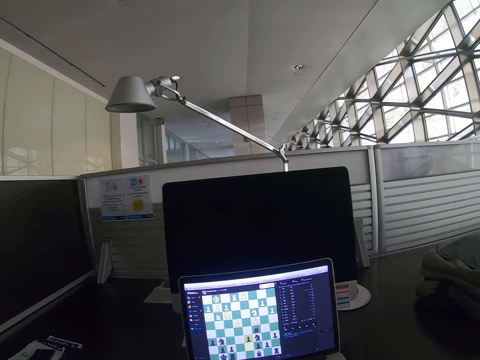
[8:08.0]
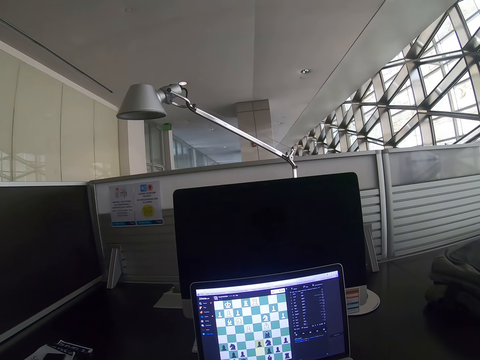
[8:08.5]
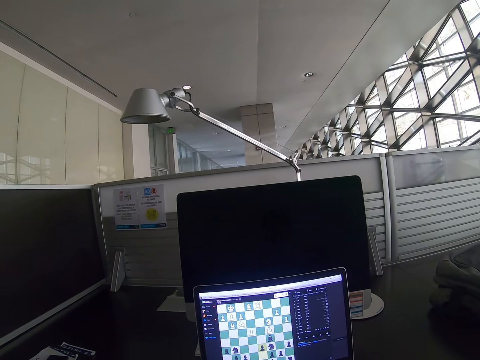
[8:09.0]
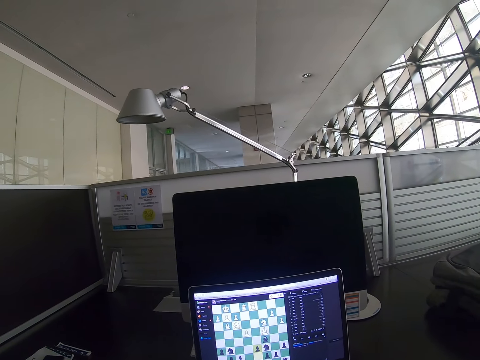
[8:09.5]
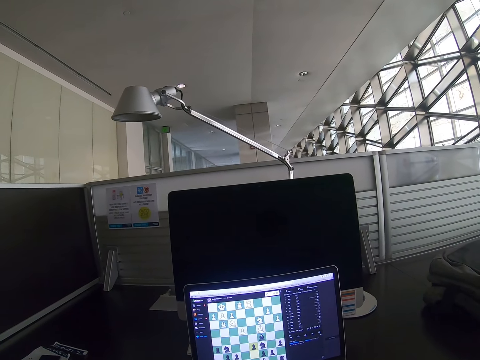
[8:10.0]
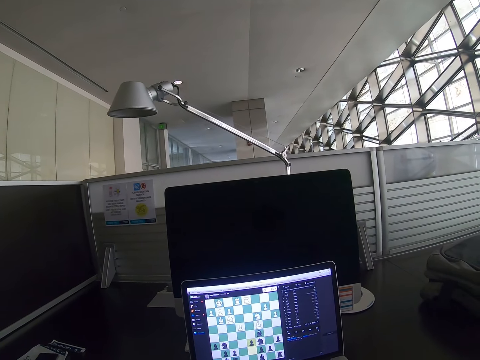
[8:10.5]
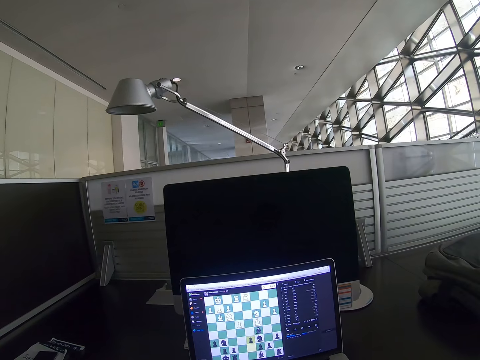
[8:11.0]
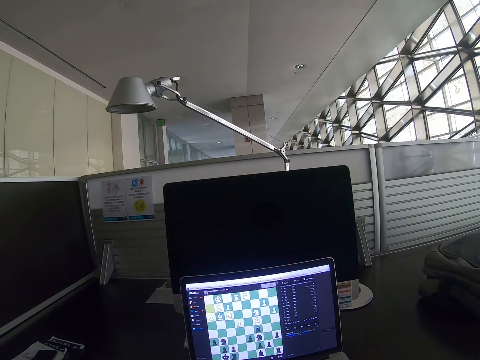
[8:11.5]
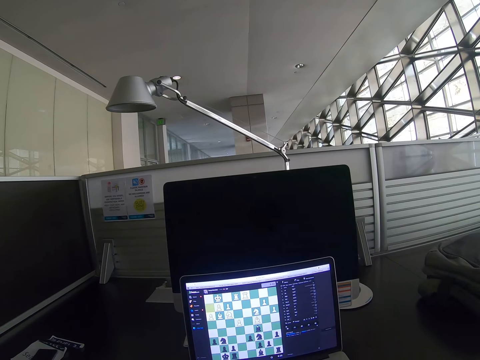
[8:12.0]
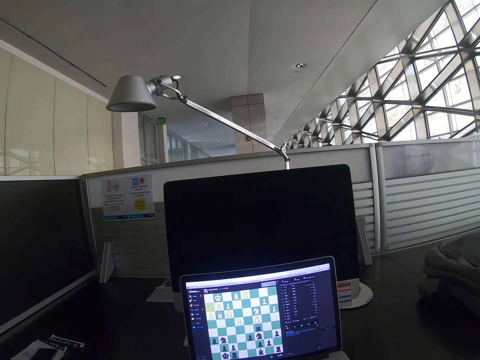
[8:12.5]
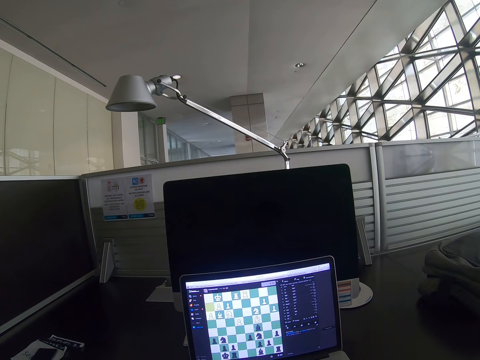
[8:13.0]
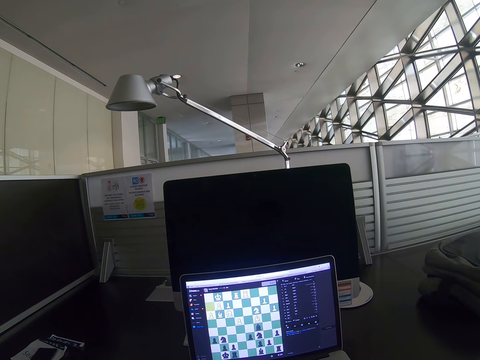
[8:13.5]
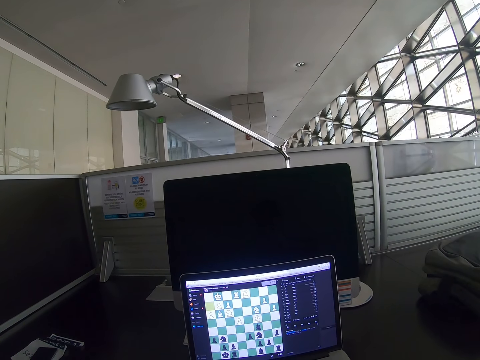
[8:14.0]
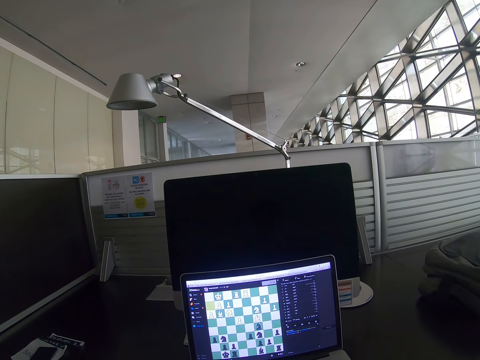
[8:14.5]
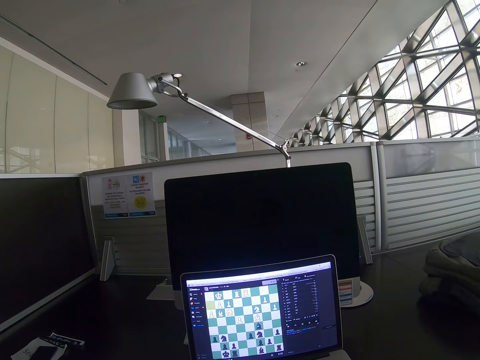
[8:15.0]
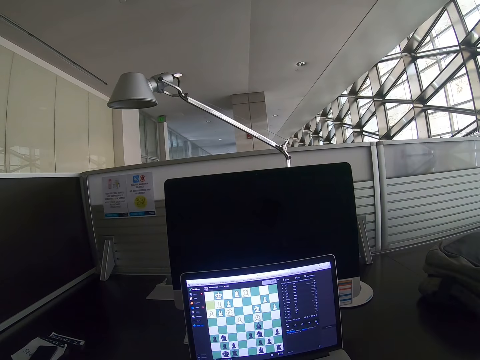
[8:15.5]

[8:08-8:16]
The camera wearer looks around a room. They play a game on a laptop.

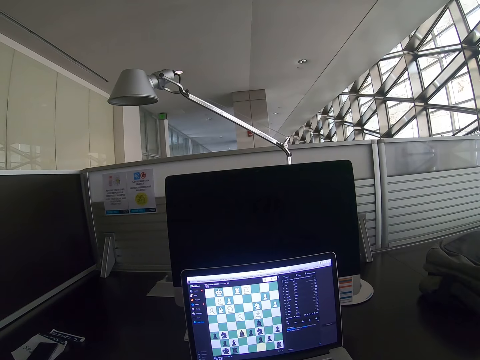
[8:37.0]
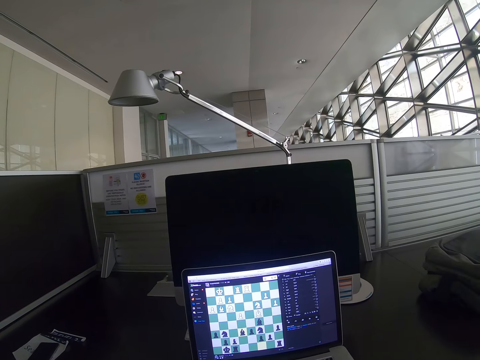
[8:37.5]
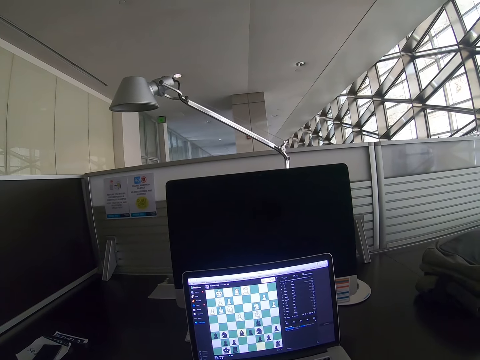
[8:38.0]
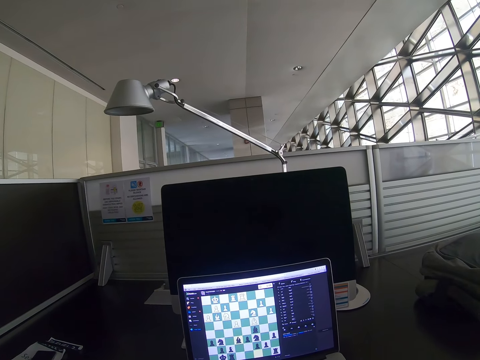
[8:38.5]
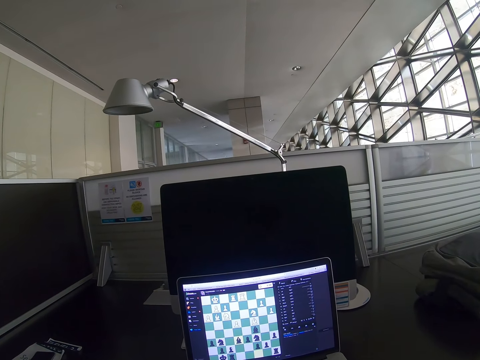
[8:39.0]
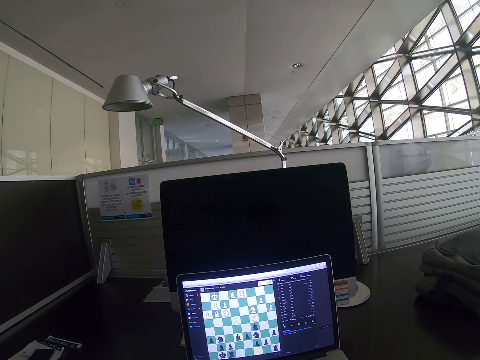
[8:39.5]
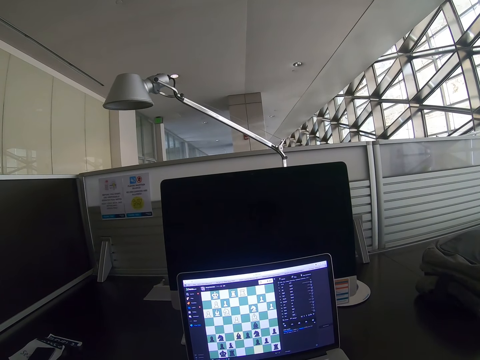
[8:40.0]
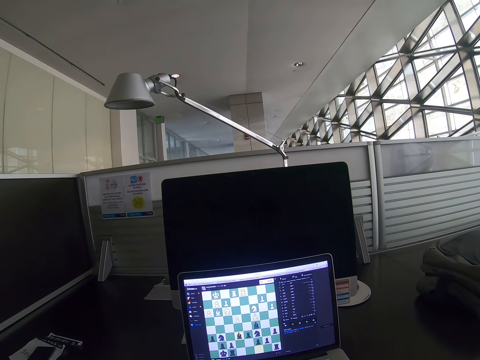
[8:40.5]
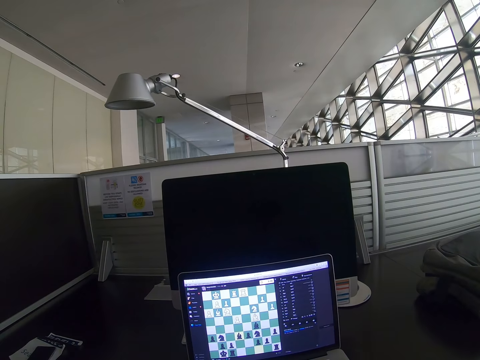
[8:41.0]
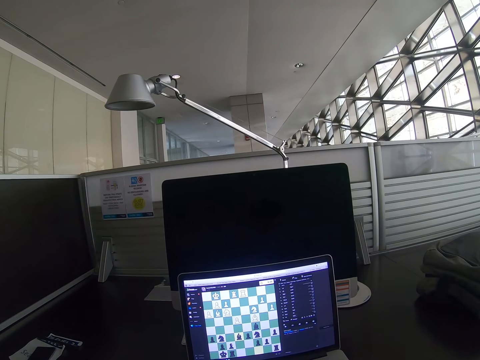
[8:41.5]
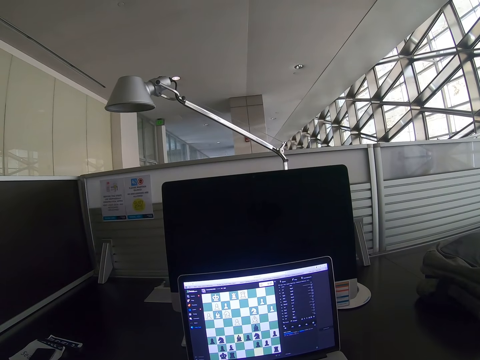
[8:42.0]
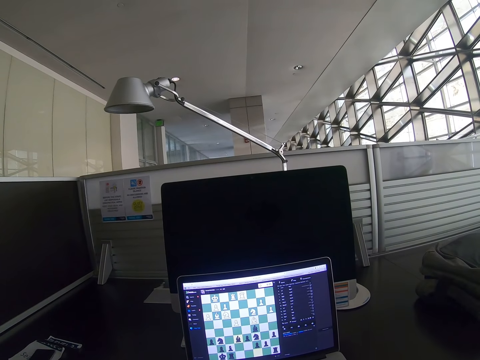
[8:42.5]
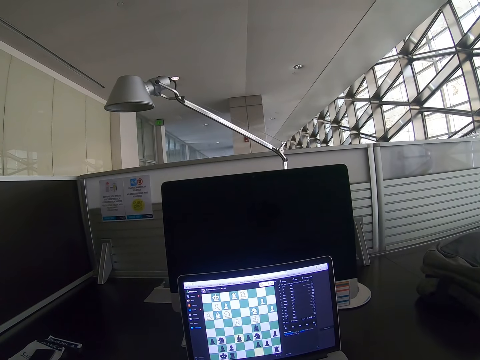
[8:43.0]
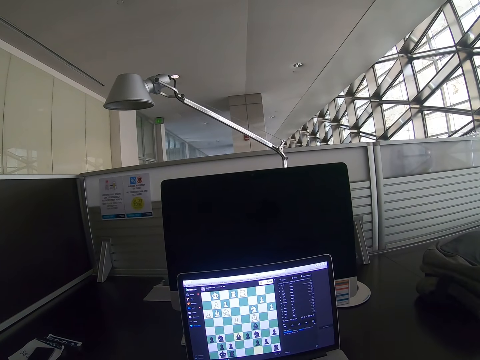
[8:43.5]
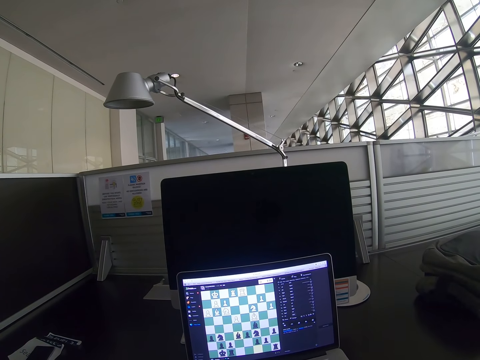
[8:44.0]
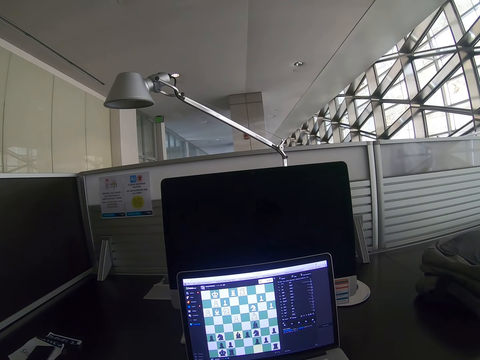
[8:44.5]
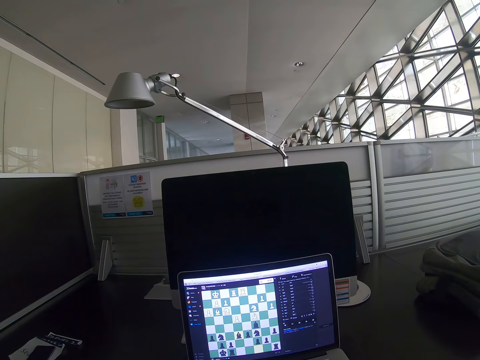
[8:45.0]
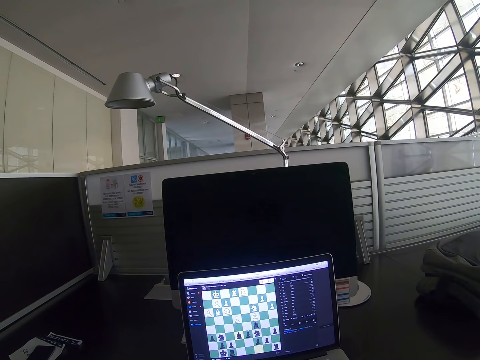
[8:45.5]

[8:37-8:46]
The camera wearer looks around a room. They play a game on a laptop.

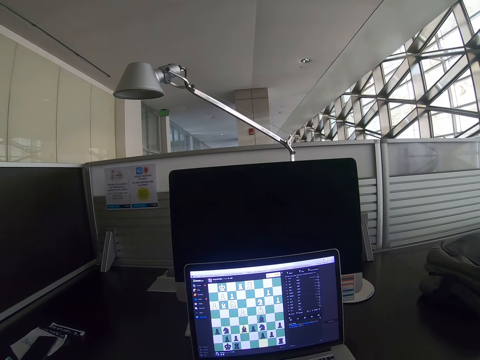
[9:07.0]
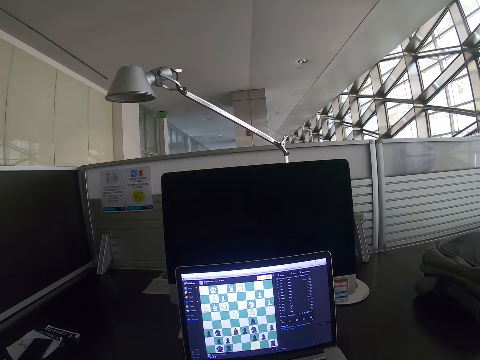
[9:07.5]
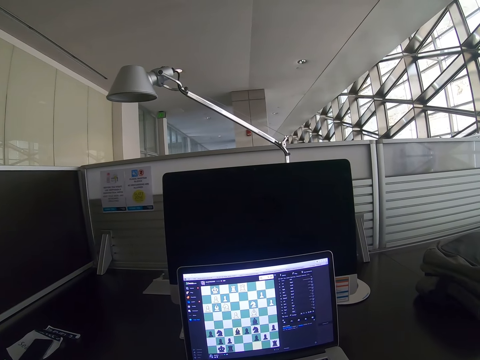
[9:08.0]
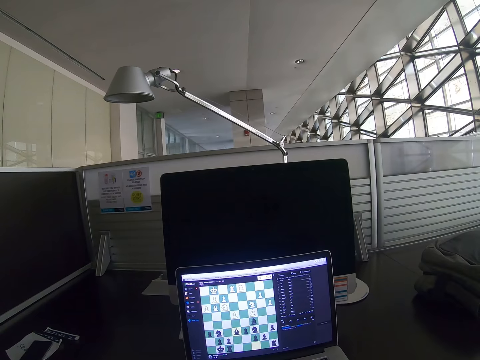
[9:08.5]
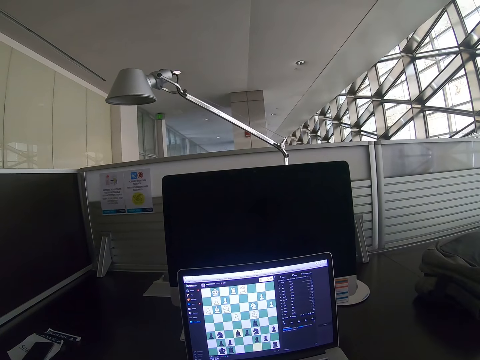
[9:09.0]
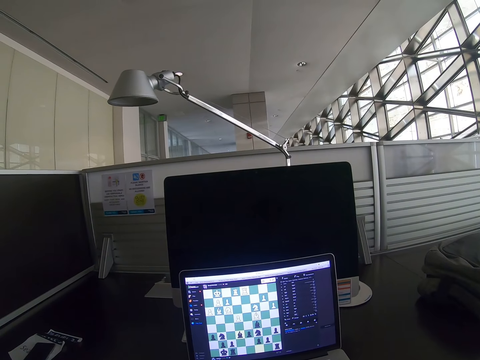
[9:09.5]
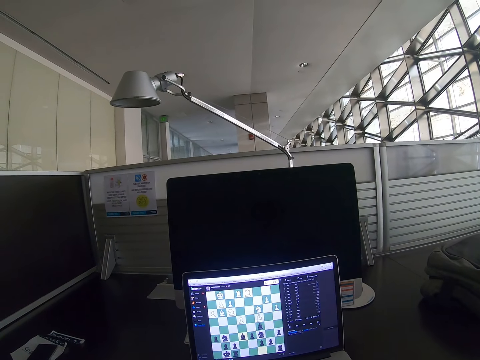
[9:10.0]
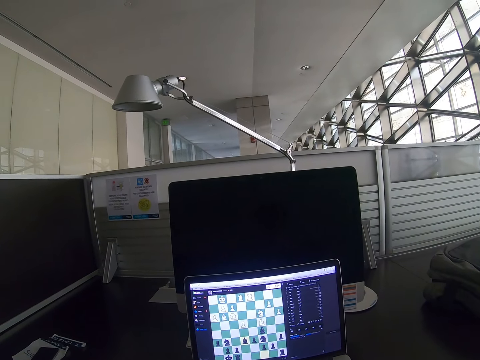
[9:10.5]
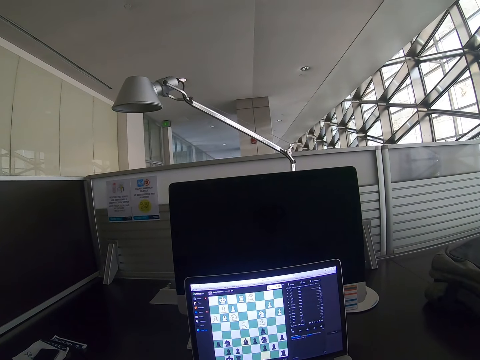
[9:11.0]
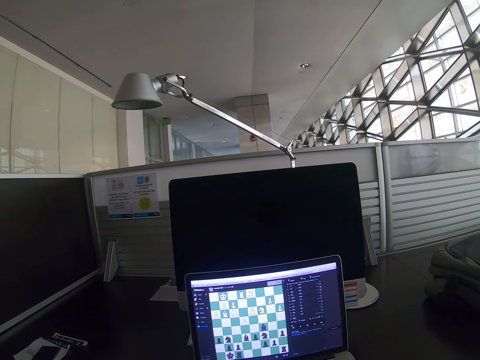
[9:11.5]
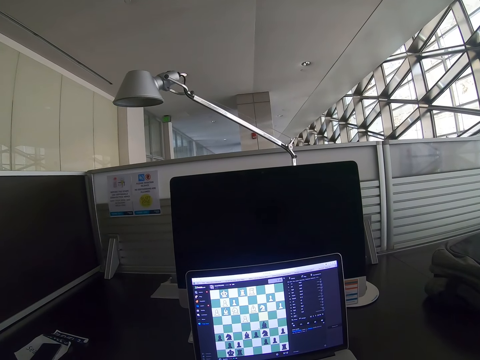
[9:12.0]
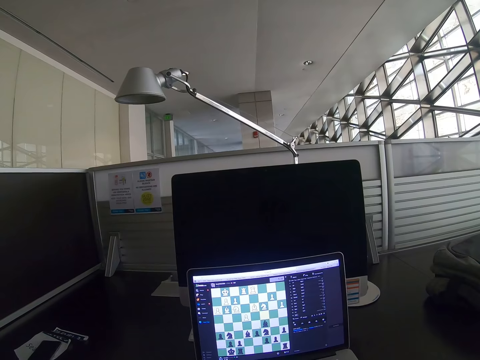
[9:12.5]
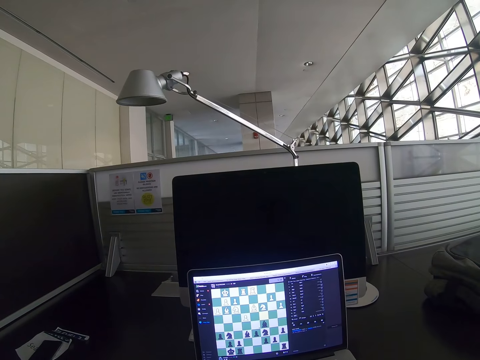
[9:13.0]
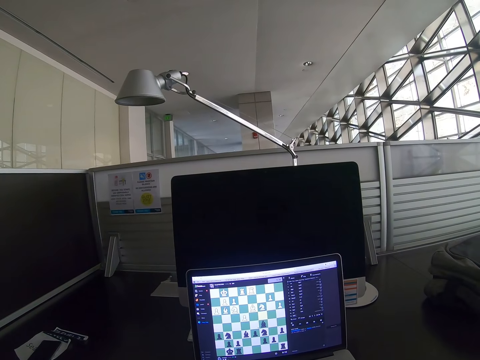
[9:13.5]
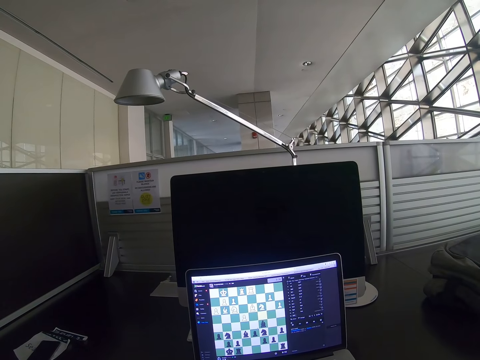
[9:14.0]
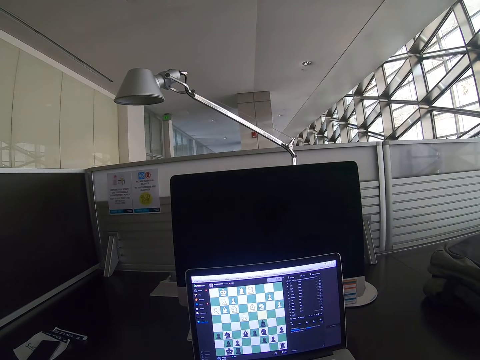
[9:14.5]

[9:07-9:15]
The camera wearer looks around a room. They play a game on a laptop.

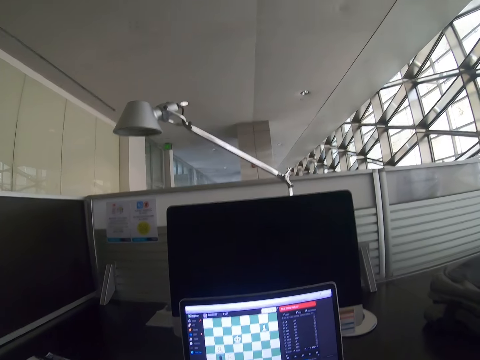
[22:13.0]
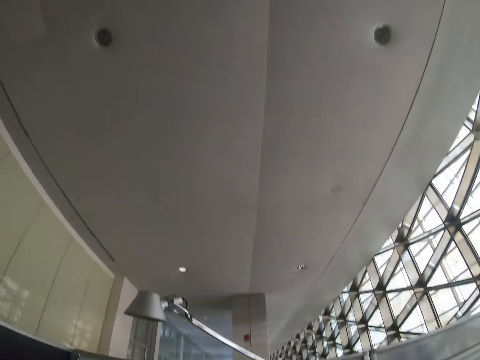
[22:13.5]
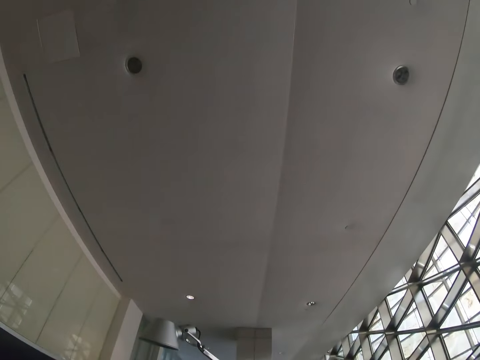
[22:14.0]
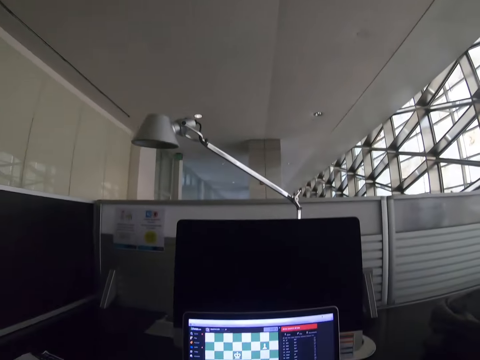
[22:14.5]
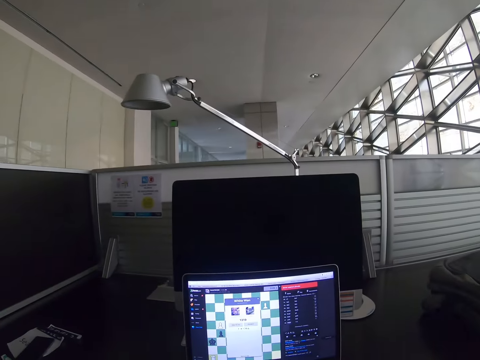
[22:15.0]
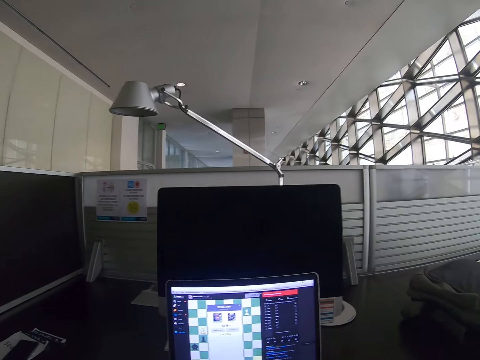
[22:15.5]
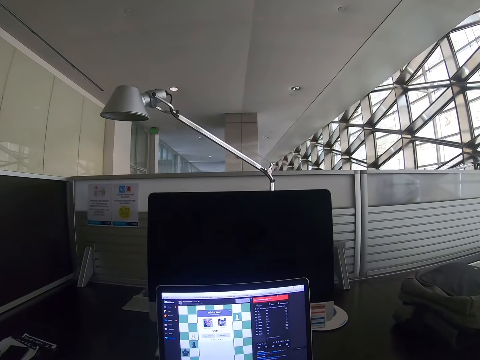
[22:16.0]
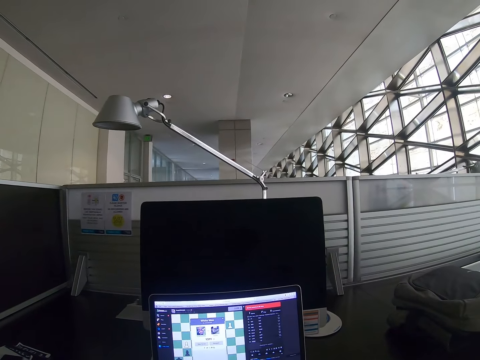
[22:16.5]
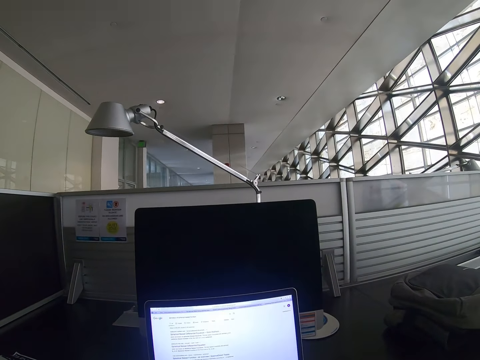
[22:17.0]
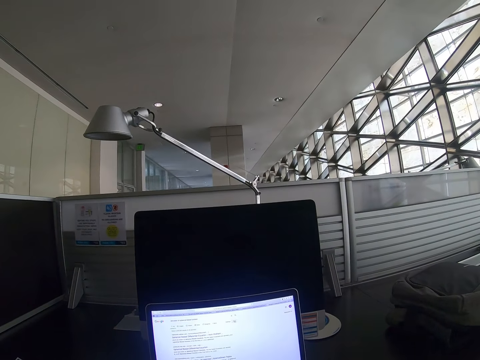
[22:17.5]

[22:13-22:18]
The camera wearer looks around. They operate the laptop.
